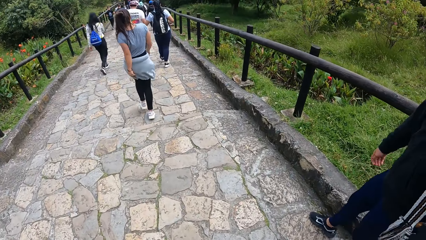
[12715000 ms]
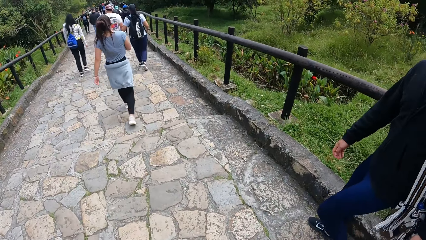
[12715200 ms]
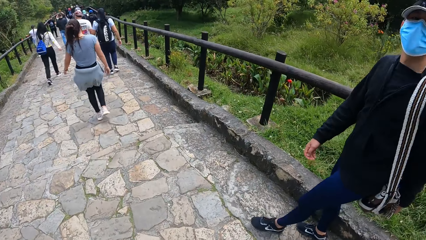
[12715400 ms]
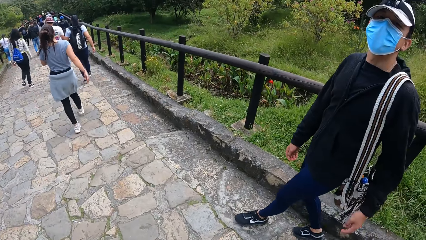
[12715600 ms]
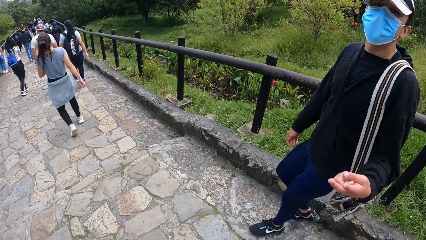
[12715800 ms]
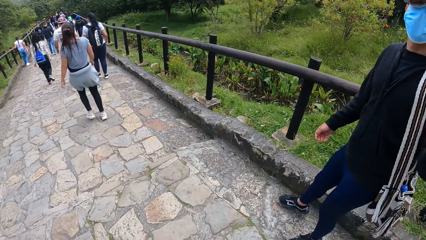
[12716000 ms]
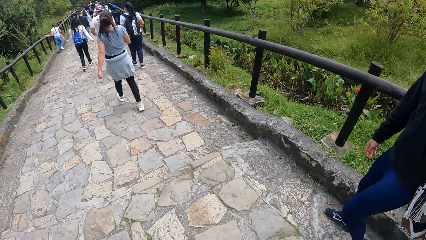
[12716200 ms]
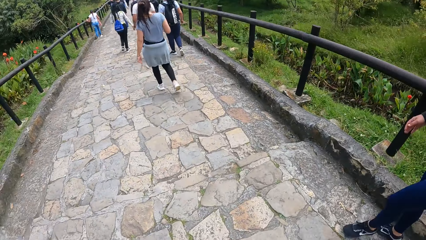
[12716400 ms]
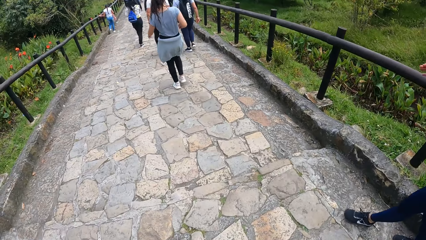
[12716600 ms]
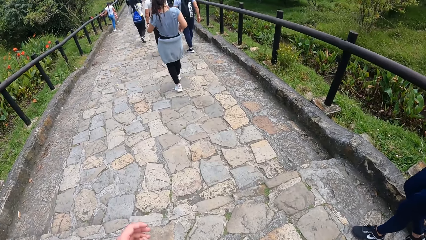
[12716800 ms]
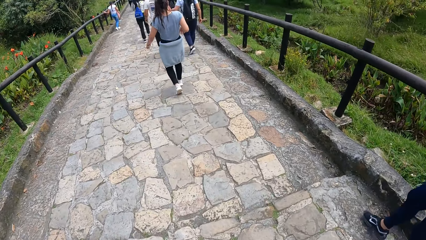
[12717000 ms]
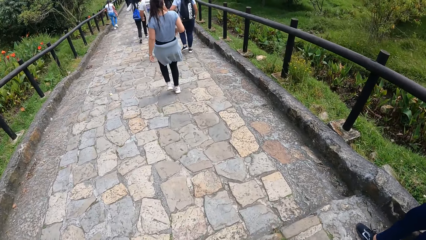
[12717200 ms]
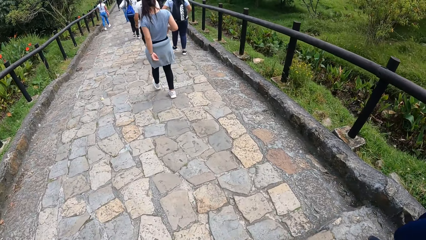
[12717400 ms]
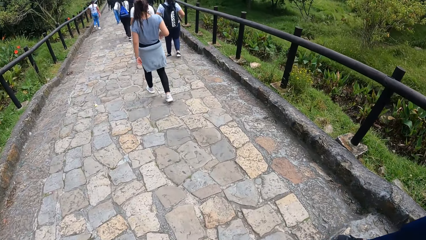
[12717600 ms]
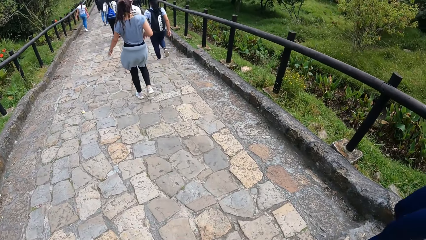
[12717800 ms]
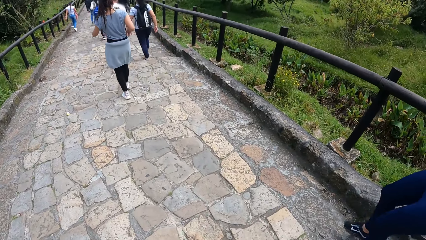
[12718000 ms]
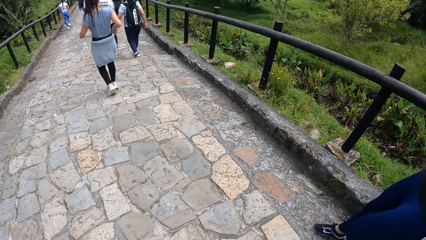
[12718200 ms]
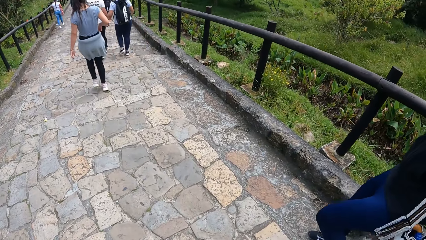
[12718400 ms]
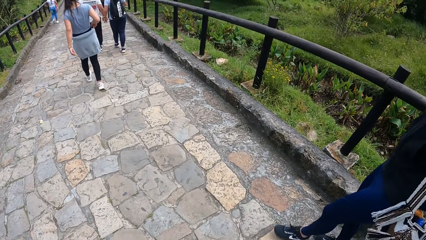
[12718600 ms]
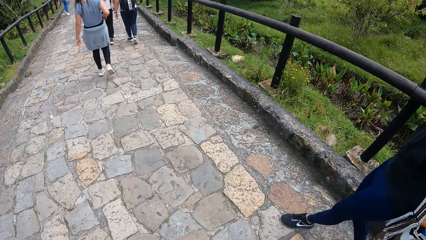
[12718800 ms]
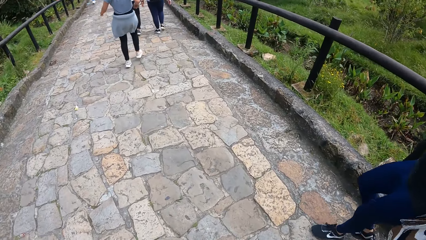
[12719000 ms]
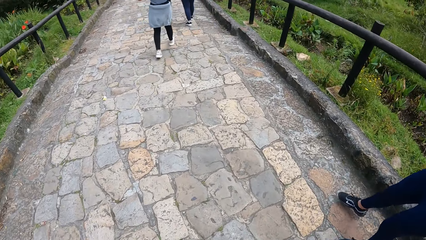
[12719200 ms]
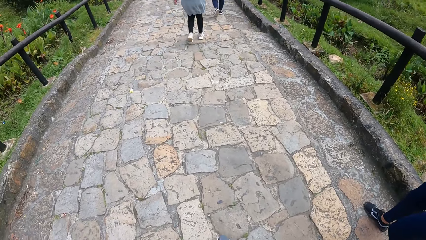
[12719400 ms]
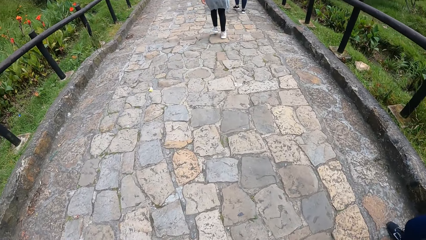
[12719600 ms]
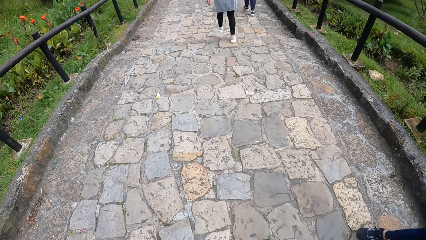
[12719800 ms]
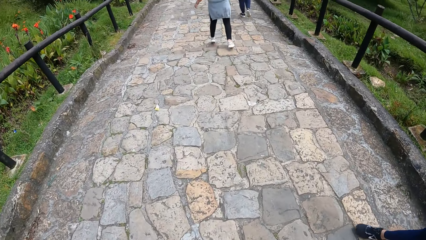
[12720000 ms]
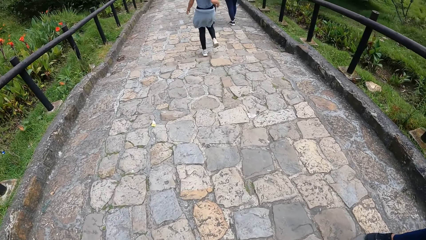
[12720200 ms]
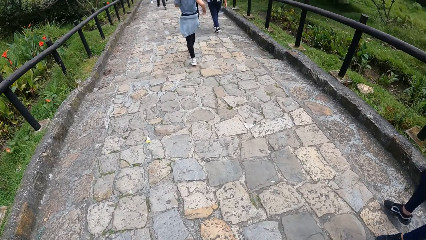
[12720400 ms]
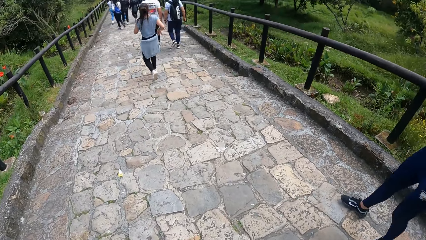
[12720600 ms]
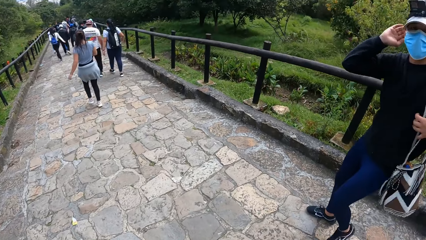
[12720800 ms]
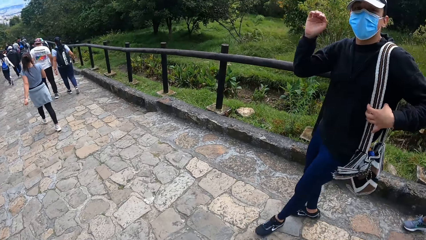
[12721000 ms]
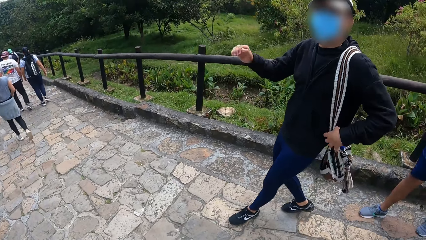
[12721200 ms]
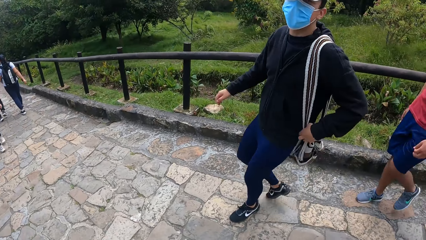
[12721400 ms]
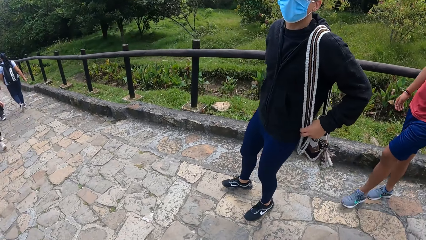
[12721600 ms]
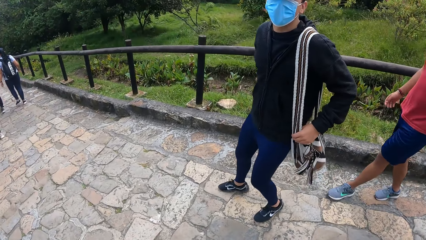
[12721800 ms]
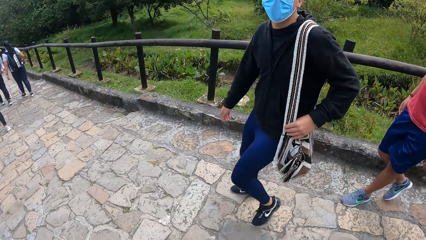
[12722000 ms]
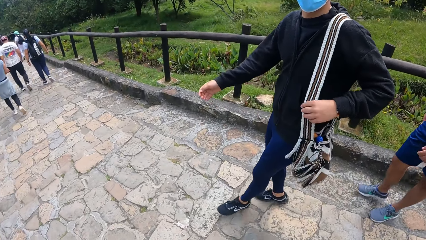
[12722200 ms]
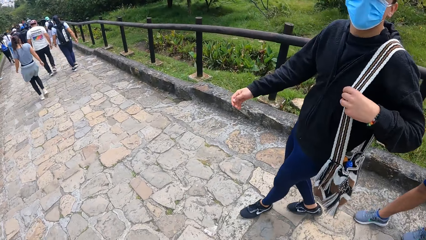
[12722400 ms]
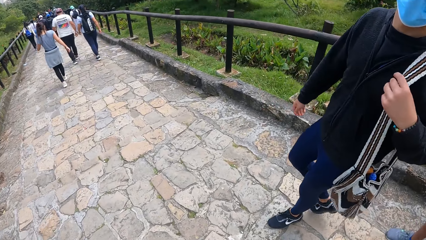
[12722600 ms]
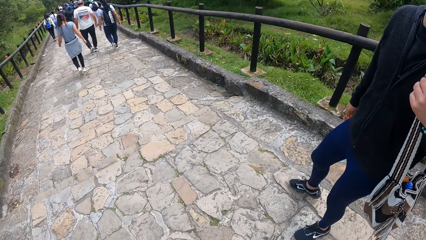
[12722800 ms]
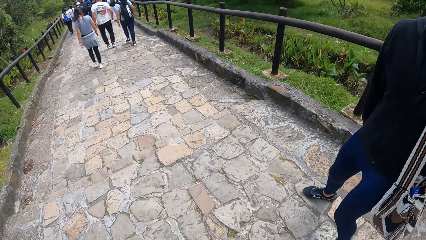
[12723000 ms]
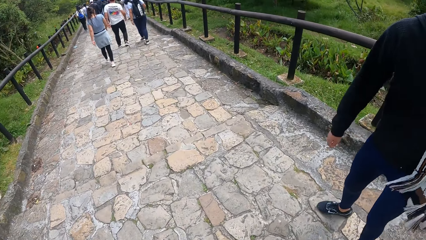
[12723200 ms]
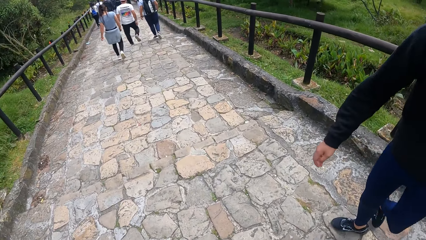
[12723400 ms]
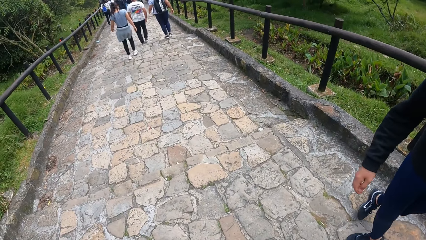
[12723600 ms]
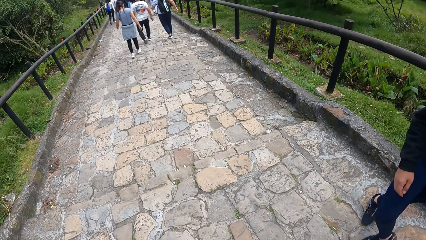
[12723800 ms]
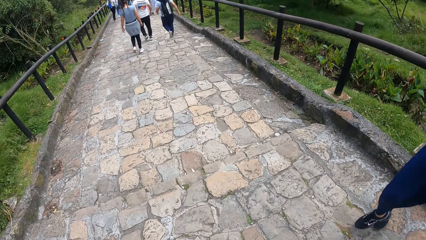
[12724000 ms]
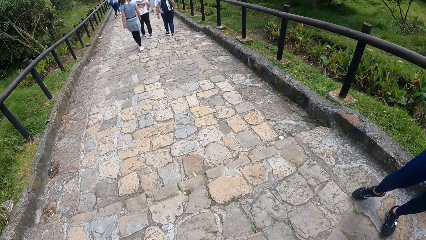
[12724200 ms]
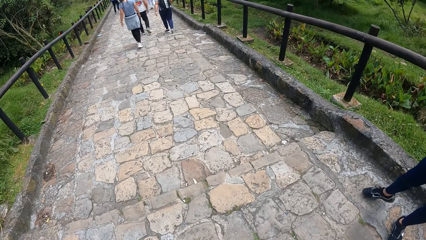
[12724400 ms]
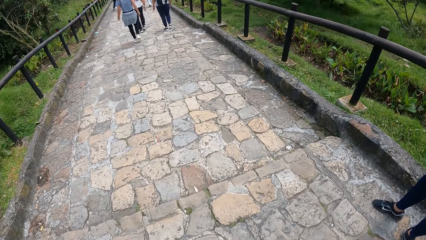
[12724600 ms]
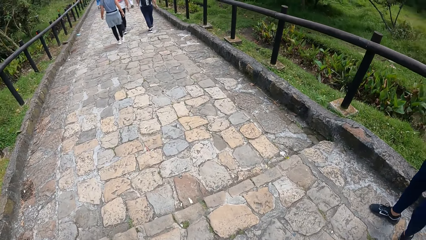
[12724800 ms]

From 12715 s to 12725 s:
The camera wearer throws their hand. They look around.

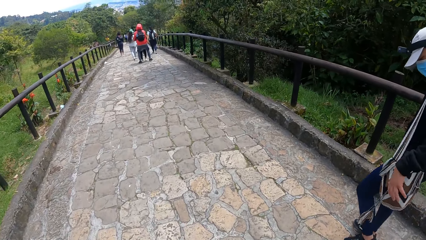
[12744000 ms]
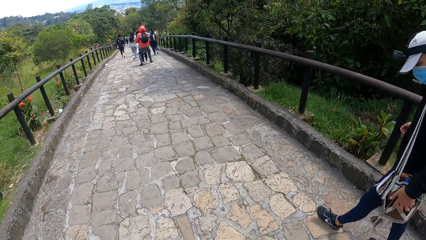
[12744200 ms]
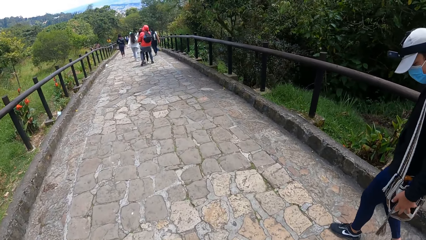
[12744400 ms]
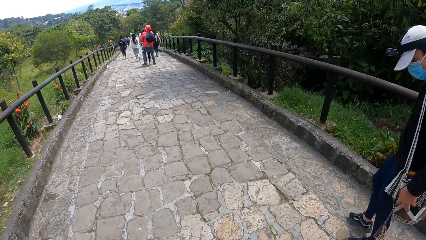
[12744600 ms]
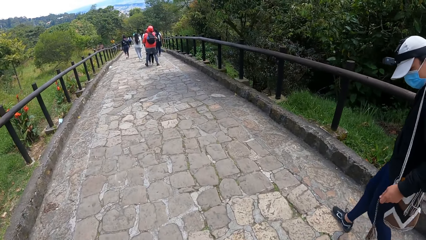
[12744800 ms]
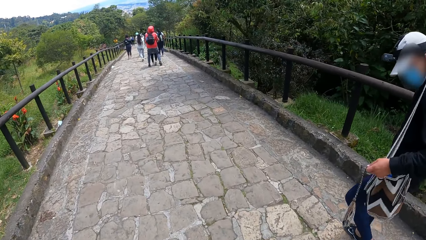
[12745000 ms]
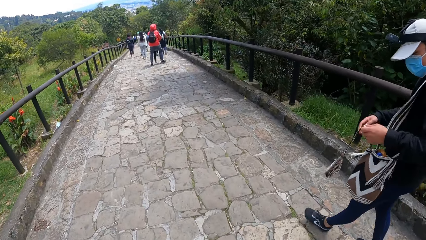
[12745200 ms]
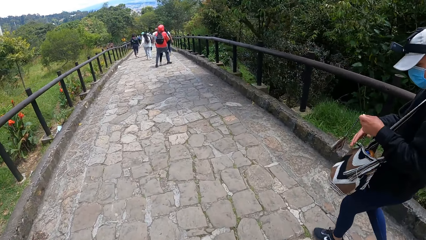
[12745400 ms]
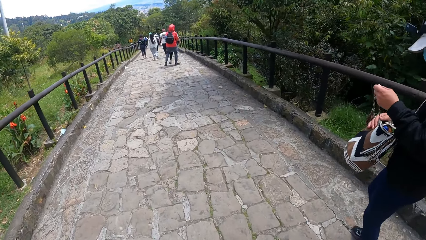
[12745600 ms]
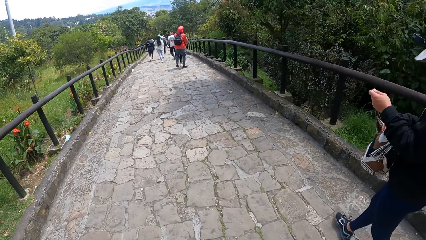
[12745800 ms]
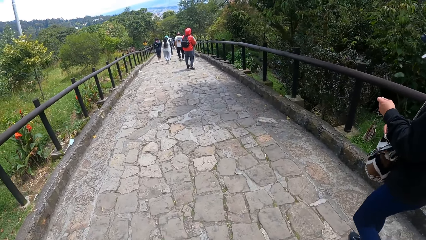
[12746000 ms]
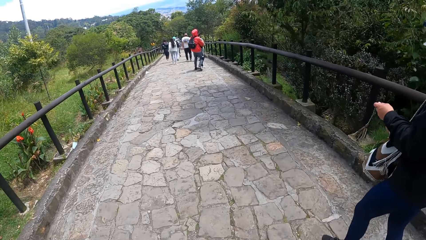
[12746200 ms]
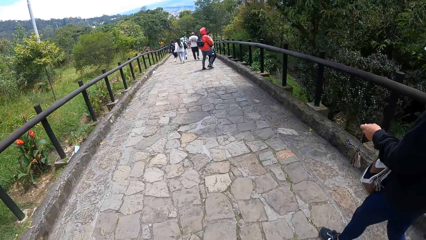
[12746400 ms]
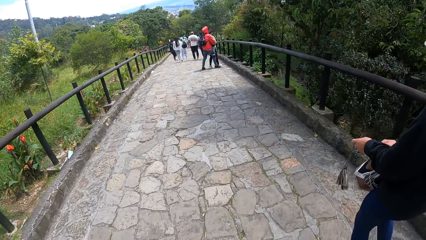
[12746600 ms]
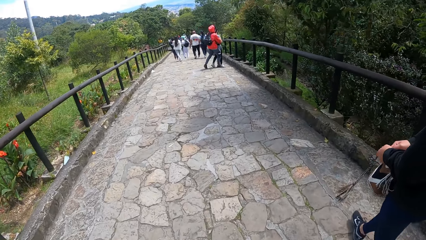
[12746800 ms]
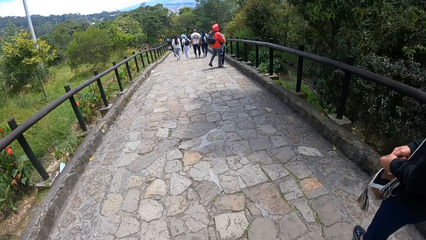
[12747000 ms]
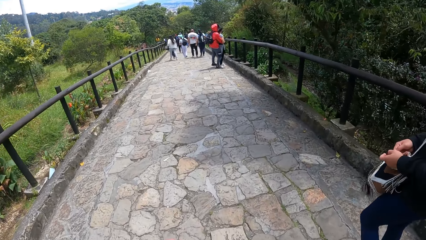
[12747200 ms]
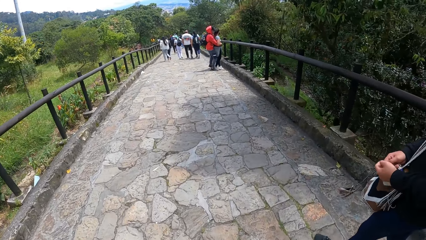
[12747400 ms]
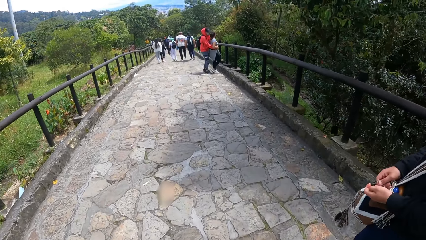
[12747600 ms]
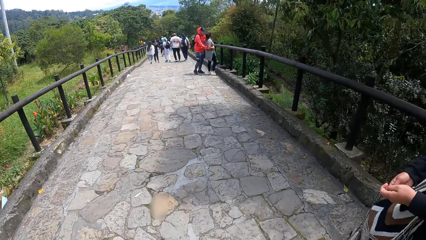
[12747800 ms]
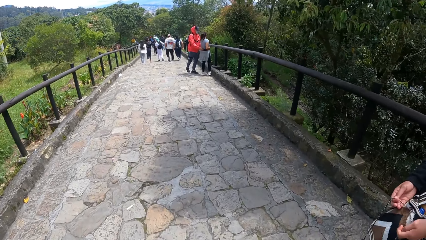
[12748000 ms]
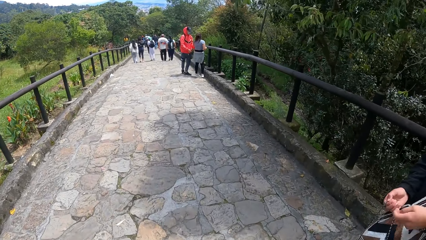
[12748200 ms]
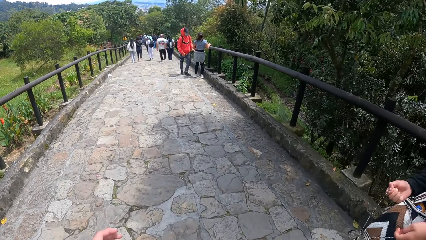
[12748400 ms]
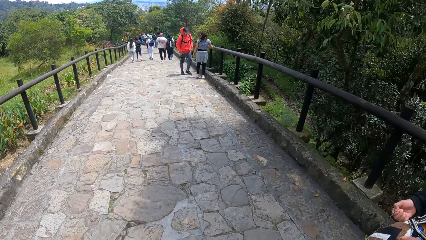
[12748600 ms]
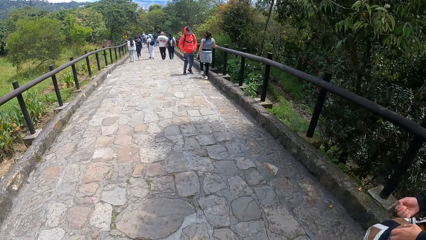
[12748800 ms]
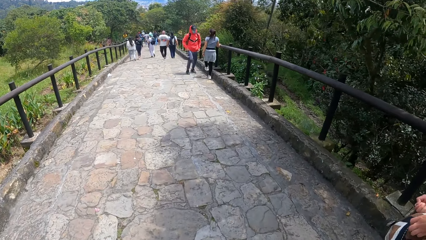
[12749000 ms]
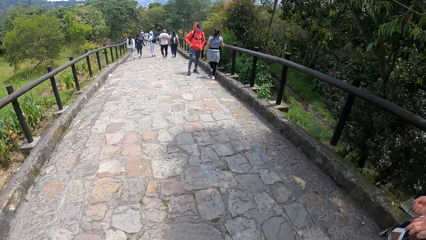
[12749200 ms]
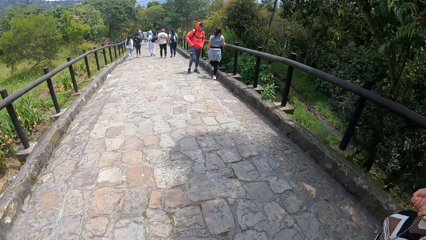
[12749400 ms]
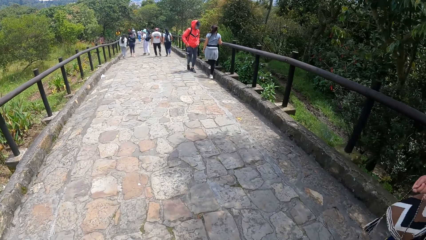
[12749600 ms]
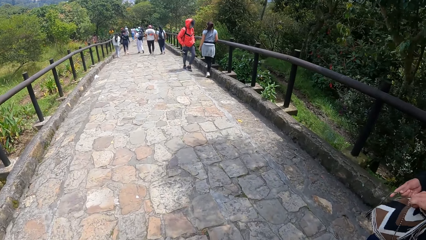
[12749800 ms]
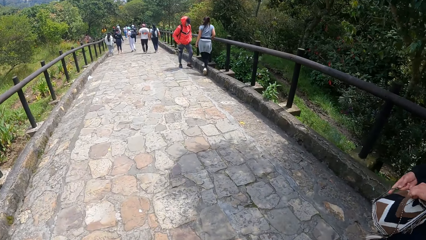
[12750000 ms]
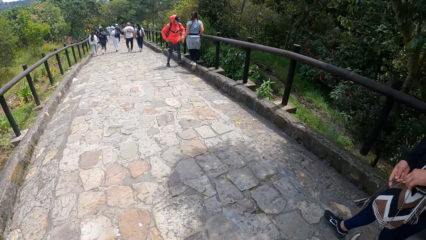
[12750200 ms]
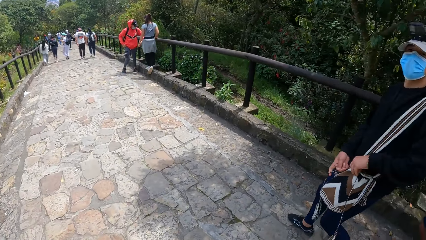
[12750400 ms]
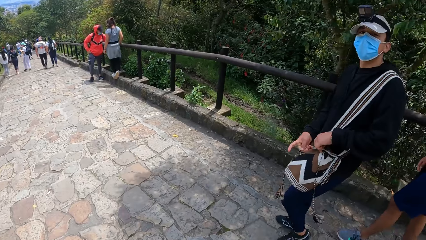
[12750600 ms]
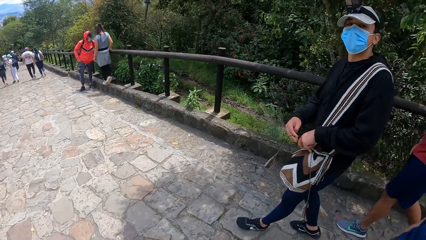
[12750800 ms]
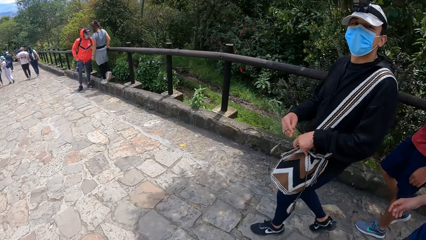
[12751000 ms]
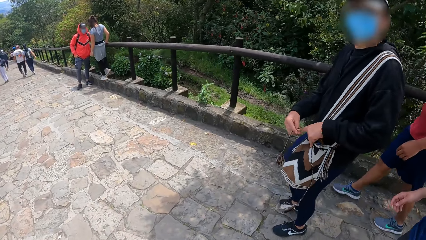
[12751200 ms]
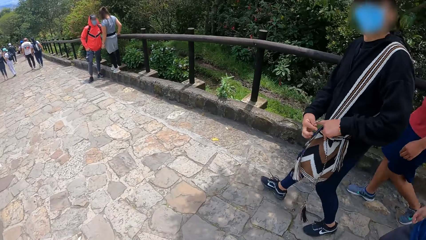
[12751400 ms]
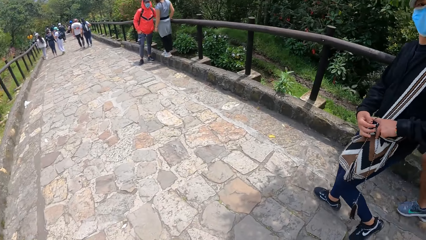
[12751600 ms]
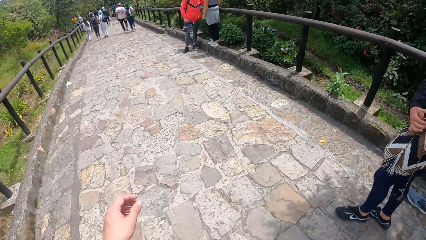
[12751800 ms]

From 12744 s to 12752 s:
A man ties the wool of a bag with both hands. The camera wearer throws their hand. They throw their hand again.
